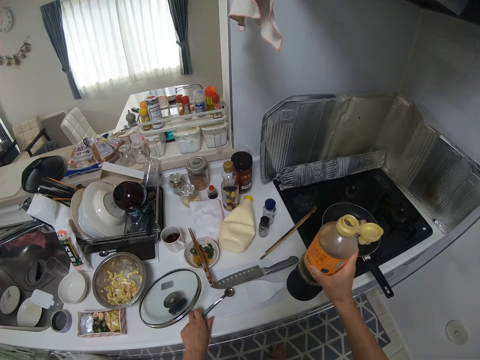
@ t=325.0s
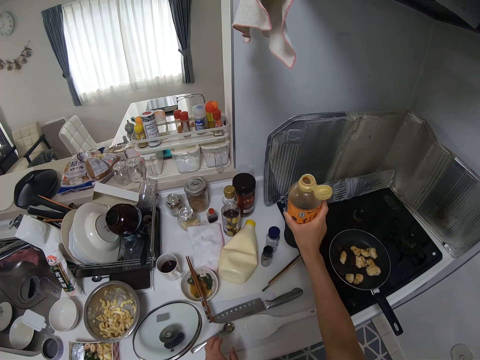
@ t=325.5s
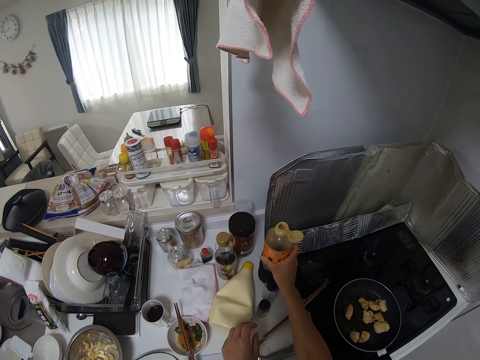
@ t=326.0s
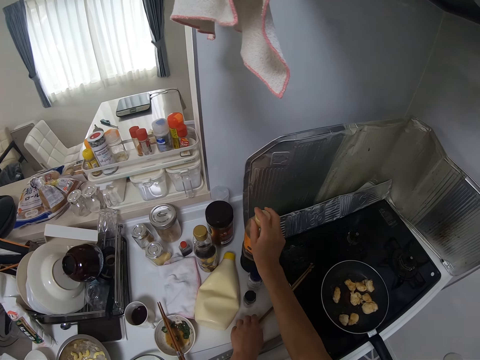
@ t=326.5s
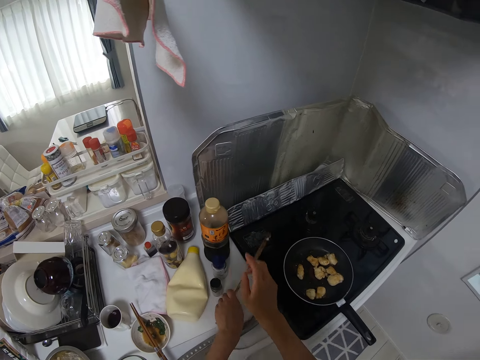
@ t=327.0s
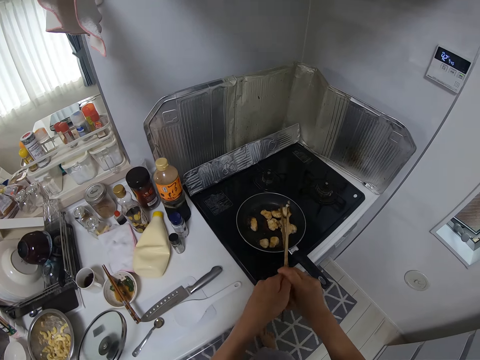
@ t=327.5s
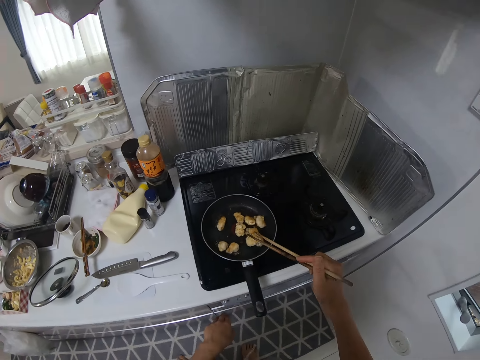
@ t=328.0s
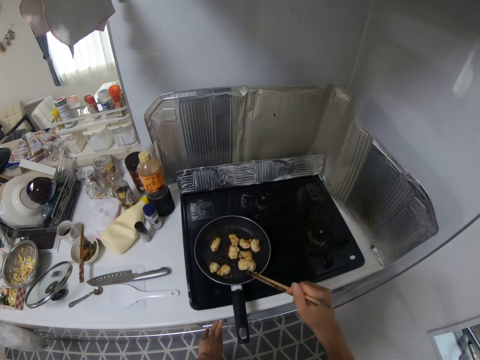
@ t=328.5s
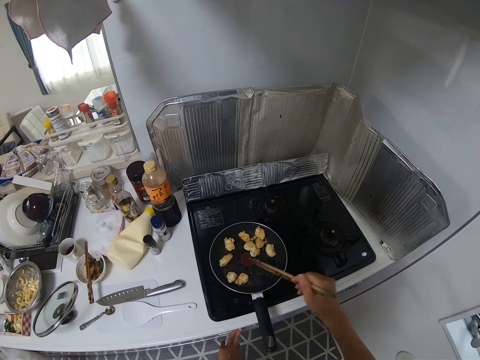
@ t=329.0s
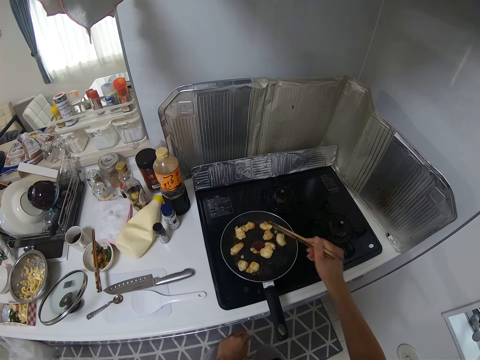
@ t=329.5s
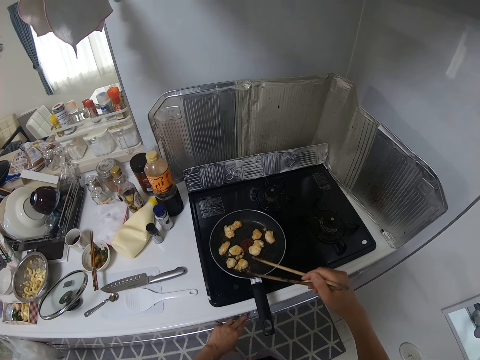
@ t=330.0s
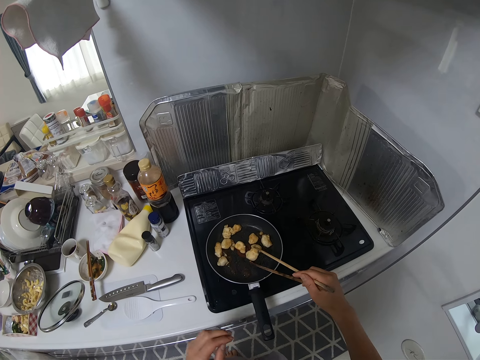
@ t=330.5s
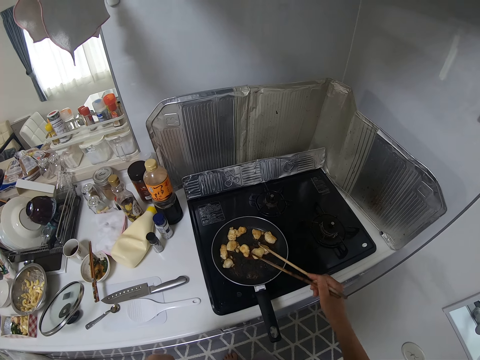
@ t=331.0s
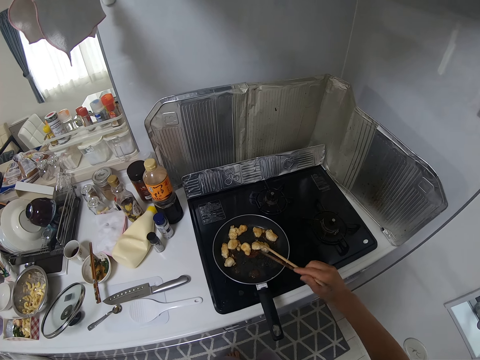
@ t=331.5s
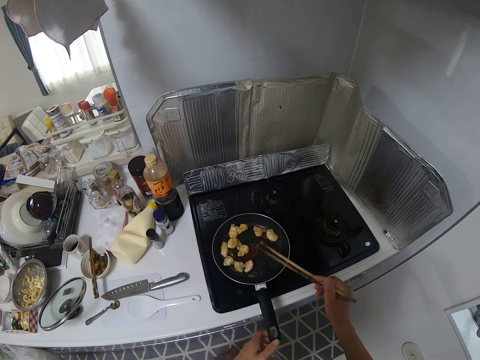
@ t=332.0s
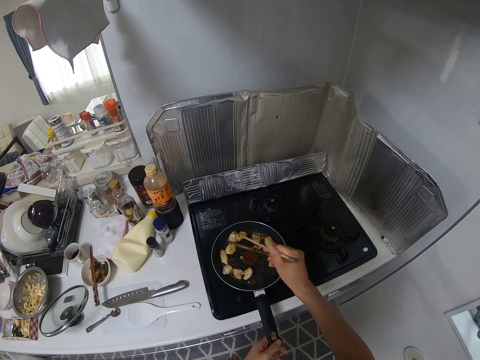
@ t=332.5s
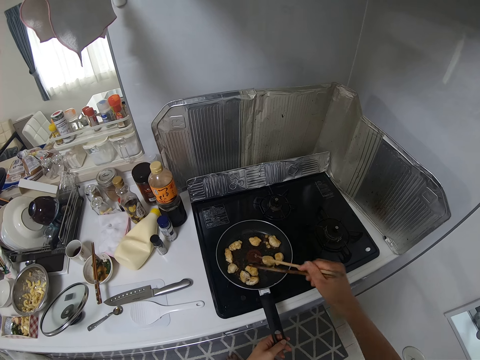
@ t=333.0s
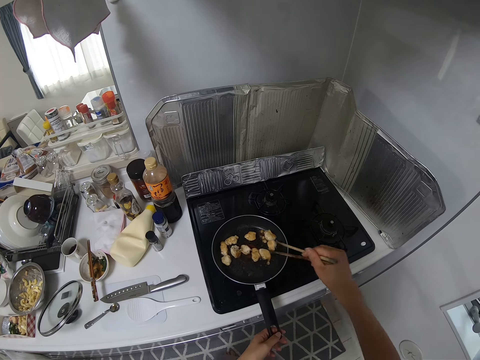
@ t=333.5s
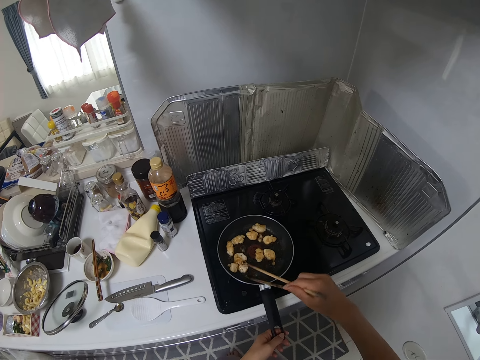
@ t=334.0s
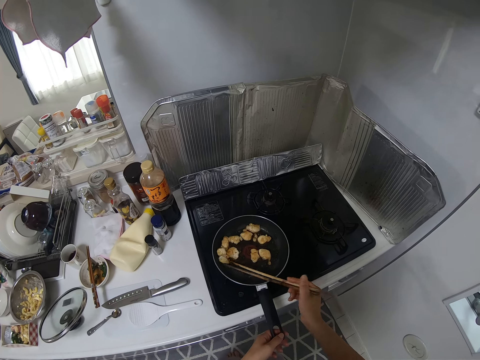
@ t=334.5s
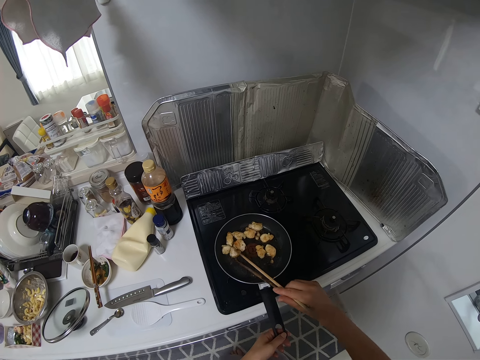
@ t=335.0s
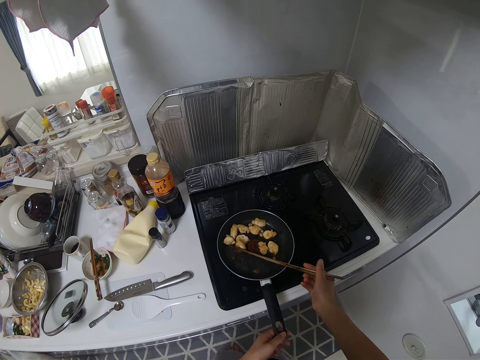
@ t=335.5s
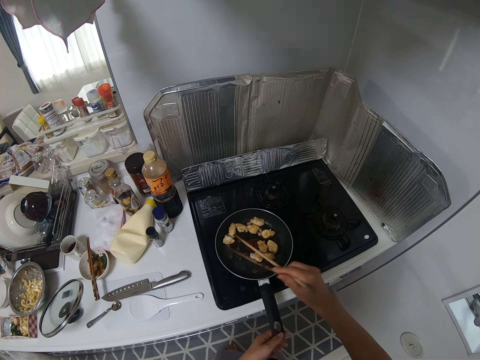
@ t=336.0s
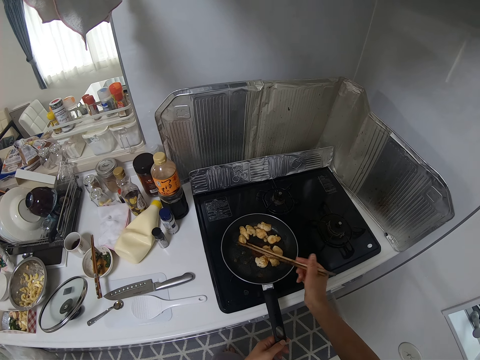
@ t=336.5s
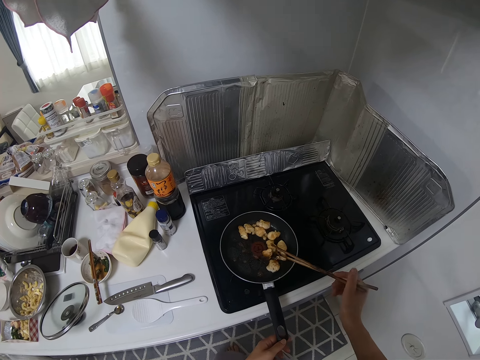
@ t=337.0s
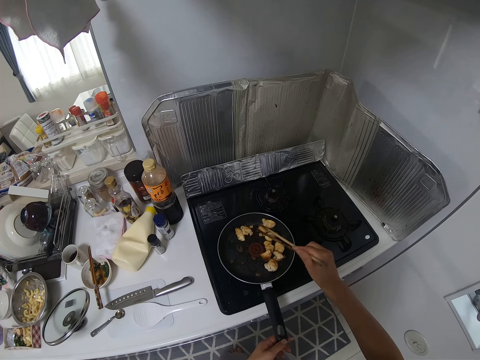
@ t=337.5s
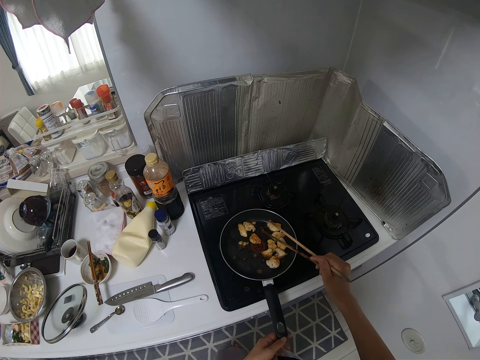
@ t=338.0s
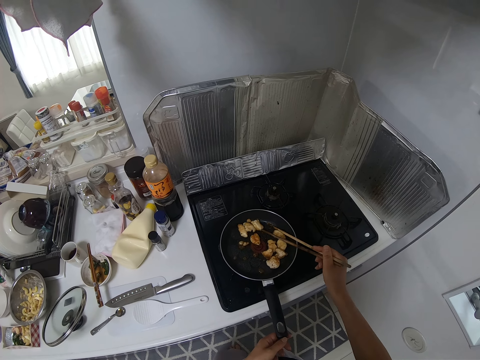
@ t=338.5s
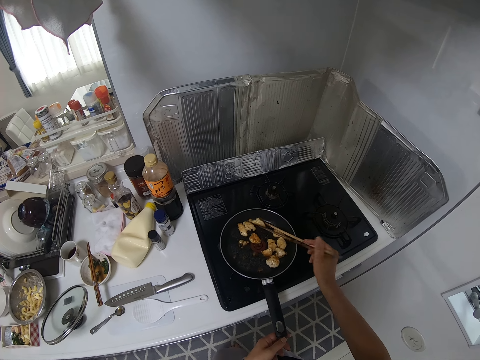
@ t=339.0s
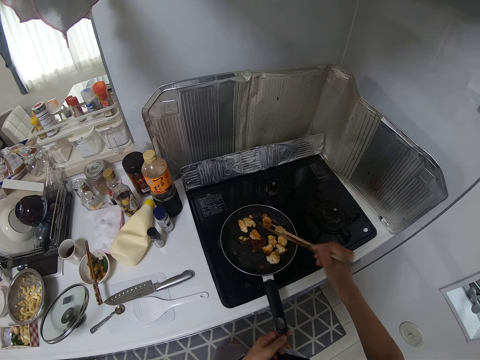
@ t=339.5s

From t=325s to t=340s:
The camera wearer drops the spoon on the counter. They drop the bottle of soy sauce on the counter. They close the bottle of soy sauce. They pick up the chopsticks. They stir the shrimps with the chopstick. They turn something with the chopsticks.

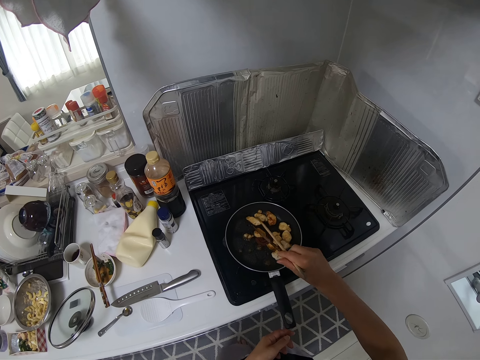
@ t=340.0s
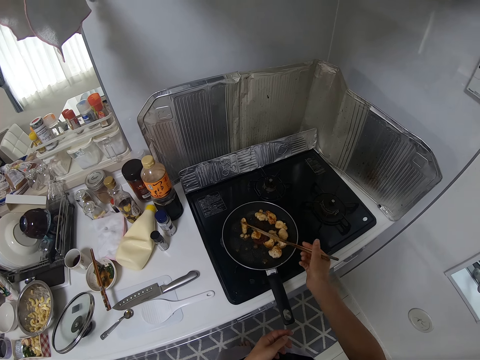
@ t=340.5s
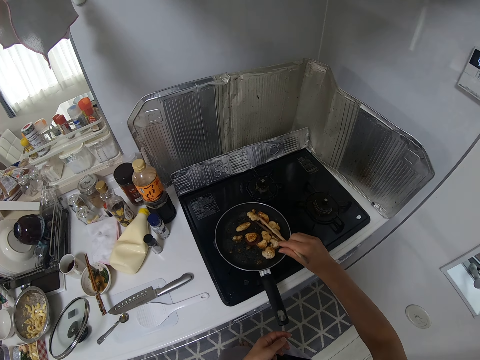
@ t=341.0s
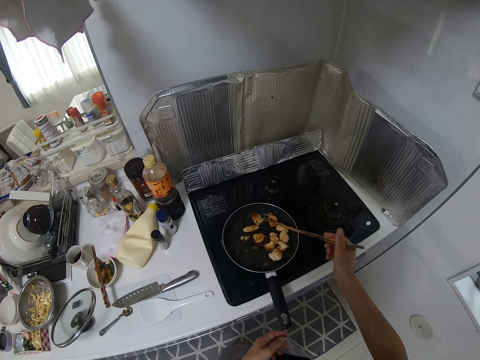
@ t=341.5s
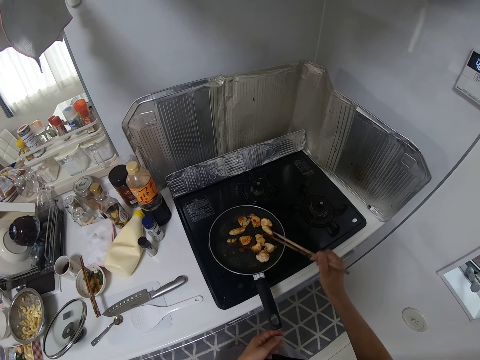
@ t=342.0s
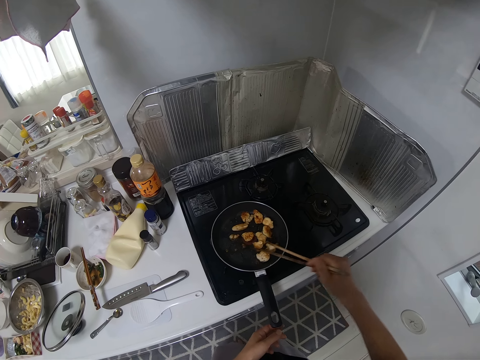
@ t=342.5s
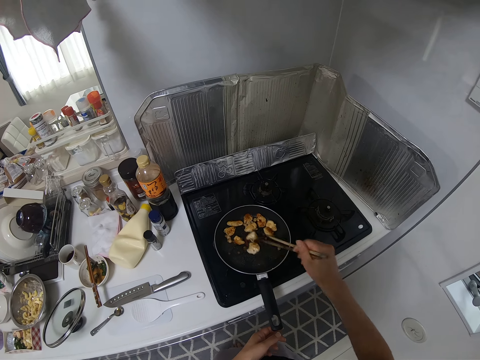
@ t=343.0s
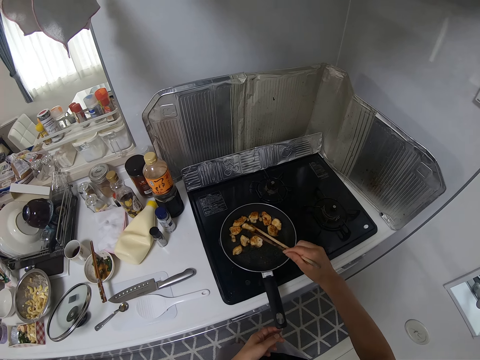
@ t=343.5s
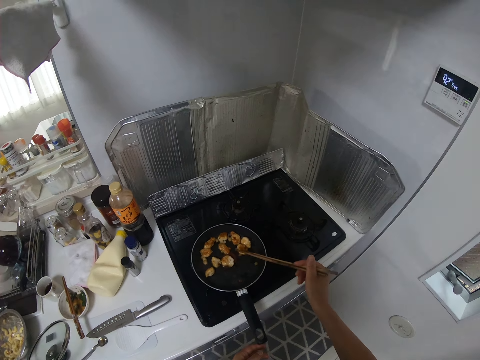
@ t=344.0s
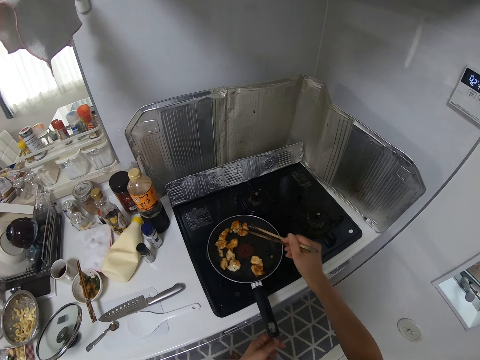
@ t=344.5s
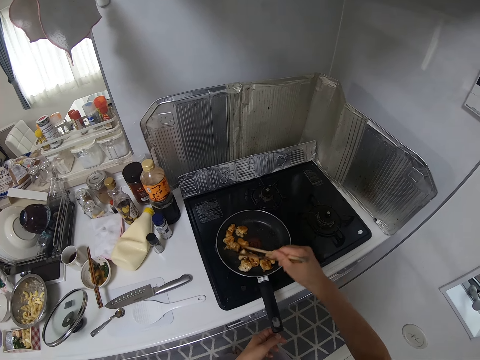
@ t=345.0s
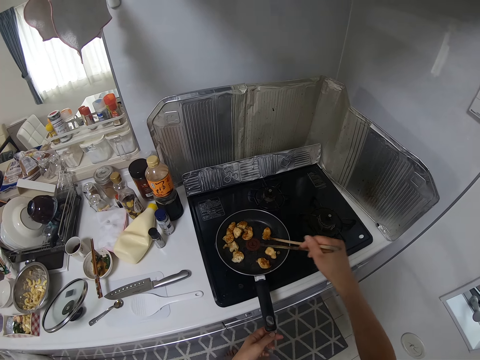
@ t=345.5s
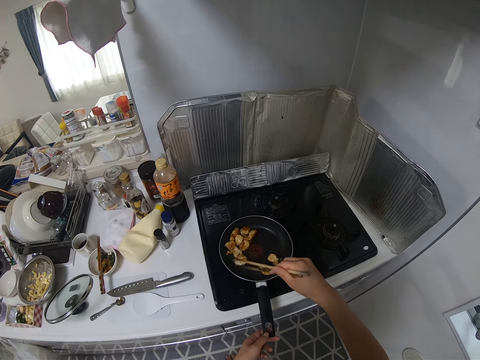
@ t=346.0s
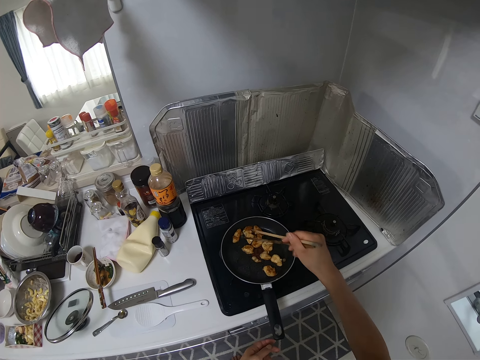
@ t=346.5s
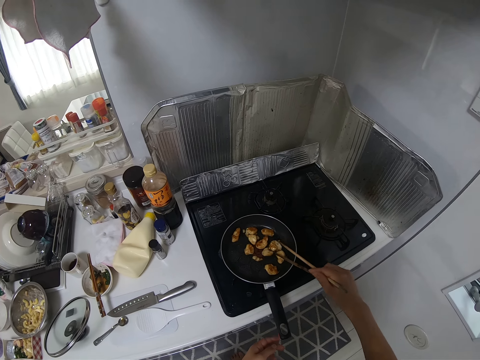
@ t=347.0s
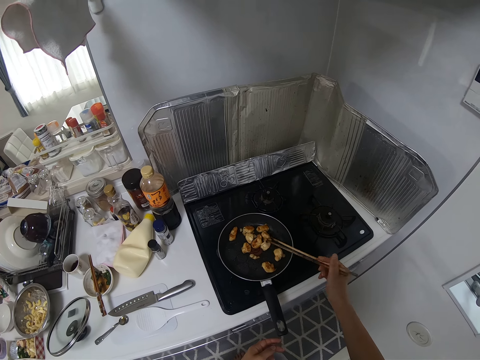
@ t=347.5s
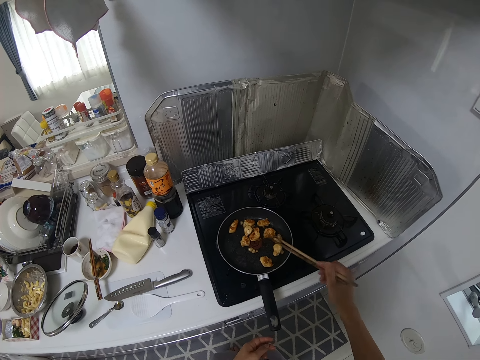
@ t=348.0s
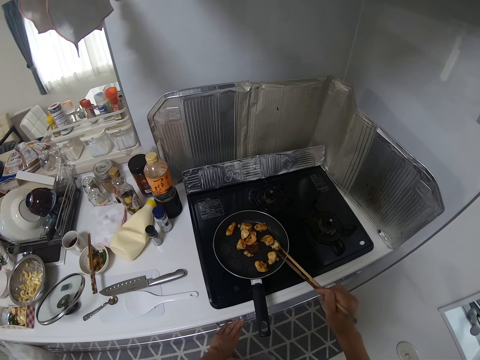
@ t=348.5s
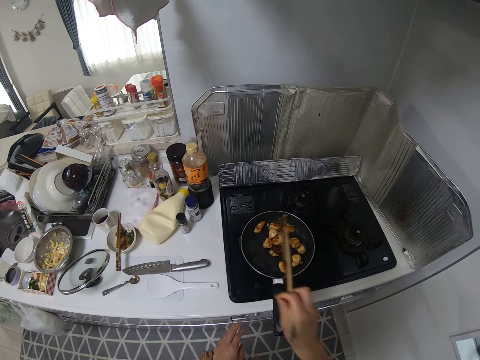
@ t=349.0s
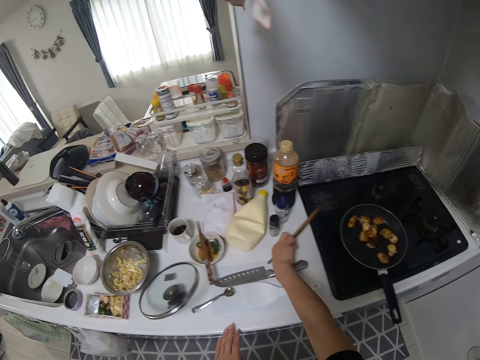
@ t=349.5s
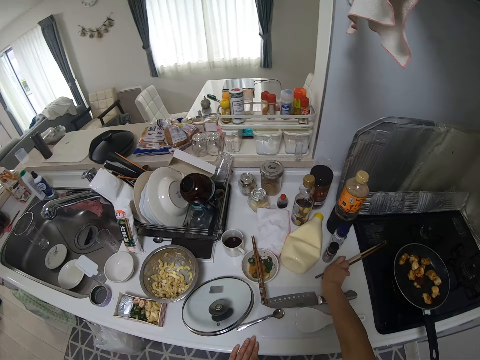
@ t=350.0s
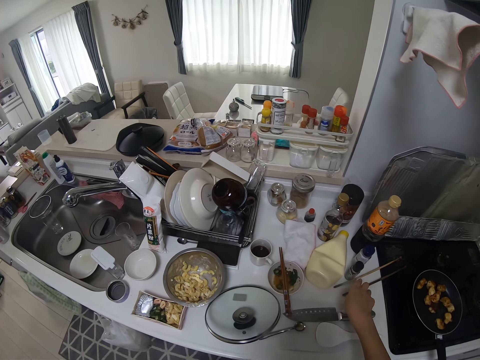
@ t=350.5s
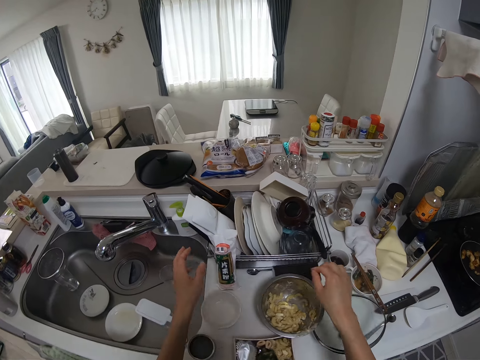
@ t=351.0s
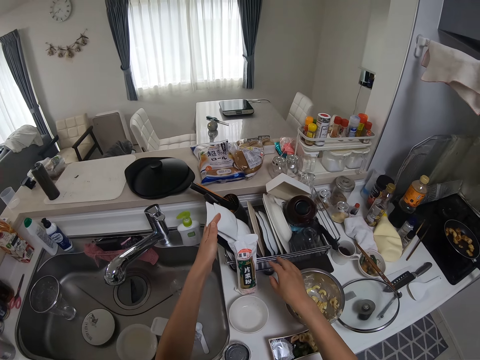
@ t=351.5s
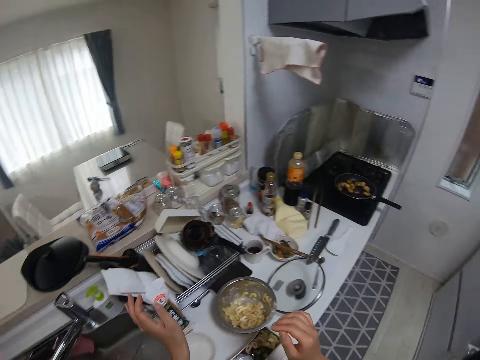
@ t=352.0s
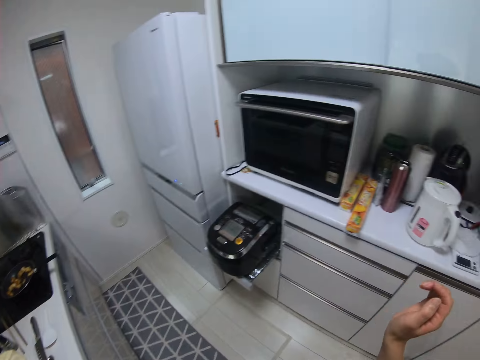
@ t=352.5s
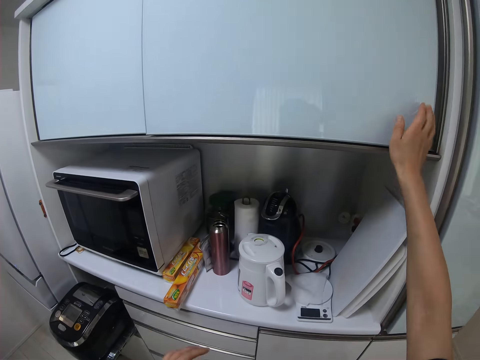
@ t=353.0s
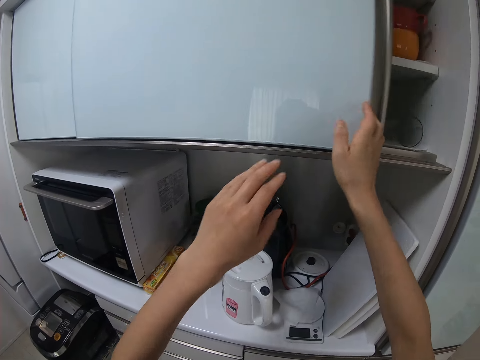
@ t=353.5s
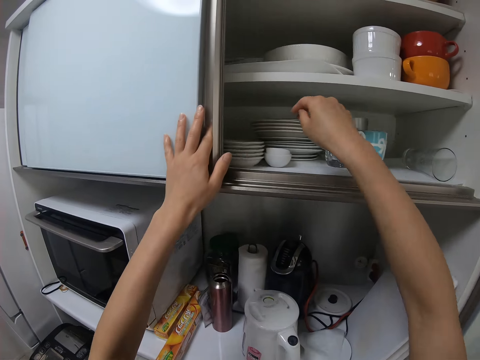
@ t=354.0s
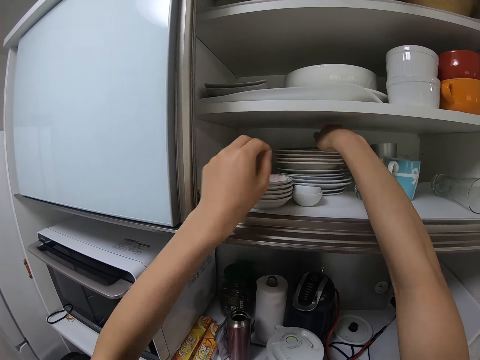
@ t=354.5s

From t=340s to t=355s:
The camera wearer drops the chopsticks. They hold something. They touch the plate from the plate rack. They open a cabinet.
